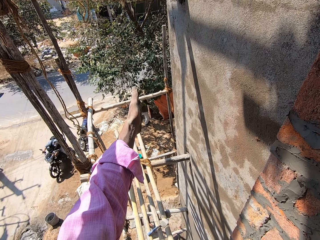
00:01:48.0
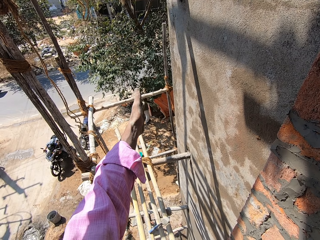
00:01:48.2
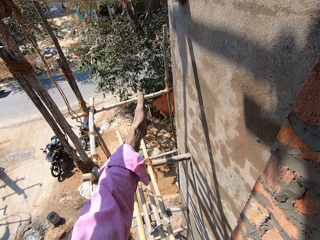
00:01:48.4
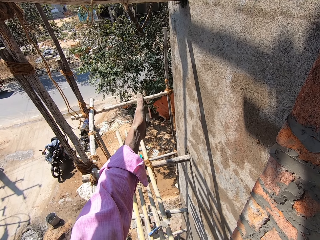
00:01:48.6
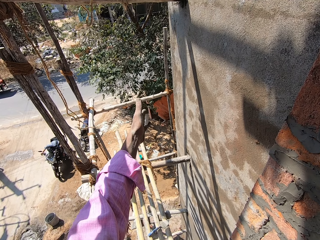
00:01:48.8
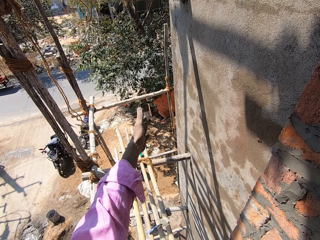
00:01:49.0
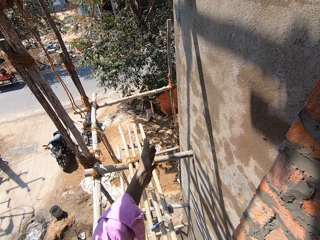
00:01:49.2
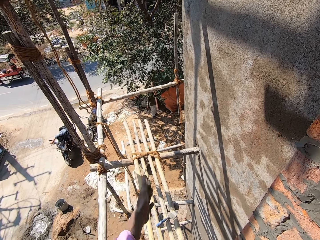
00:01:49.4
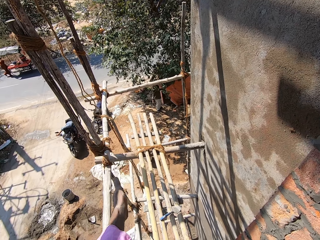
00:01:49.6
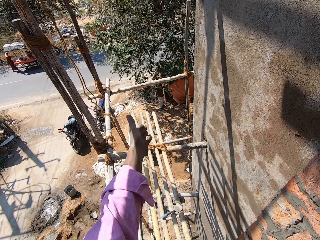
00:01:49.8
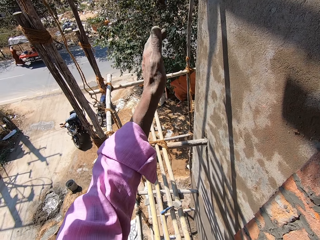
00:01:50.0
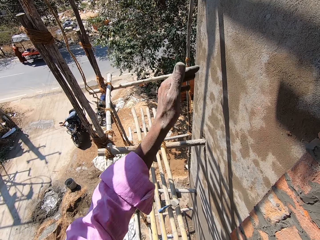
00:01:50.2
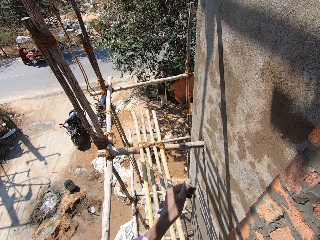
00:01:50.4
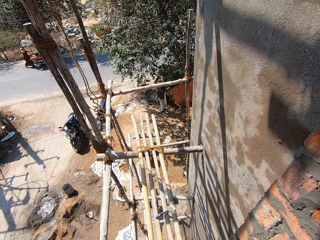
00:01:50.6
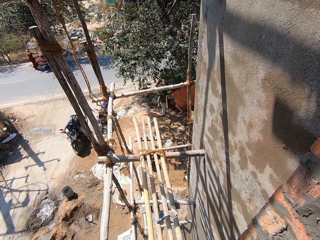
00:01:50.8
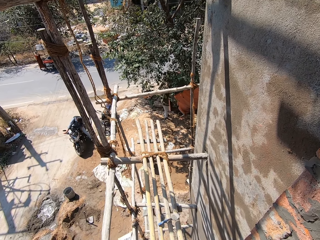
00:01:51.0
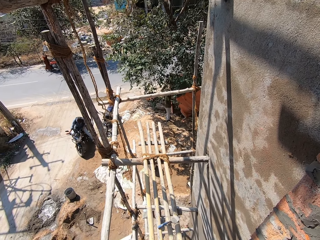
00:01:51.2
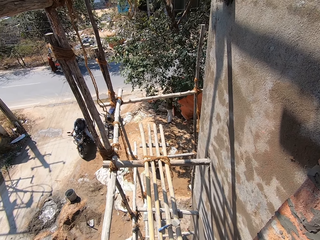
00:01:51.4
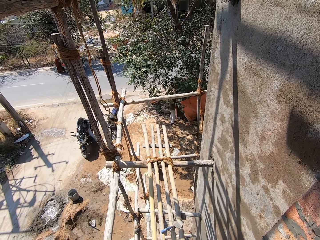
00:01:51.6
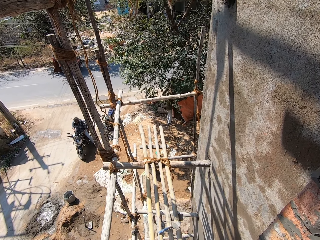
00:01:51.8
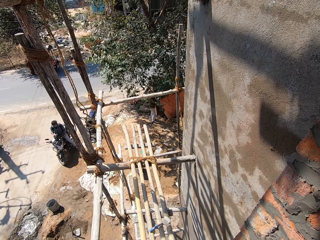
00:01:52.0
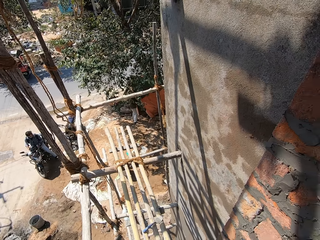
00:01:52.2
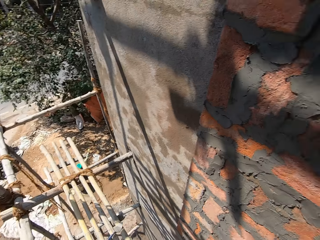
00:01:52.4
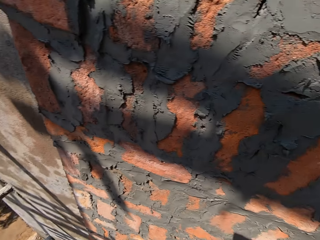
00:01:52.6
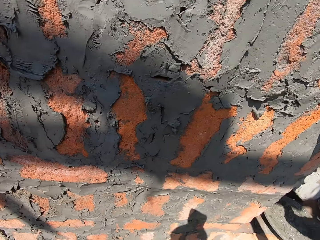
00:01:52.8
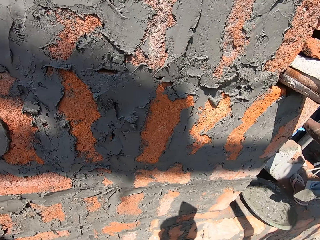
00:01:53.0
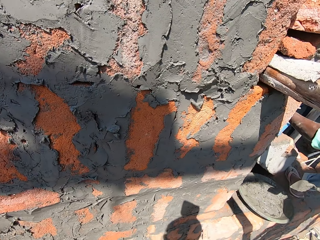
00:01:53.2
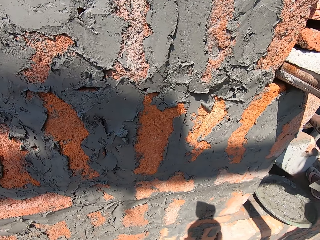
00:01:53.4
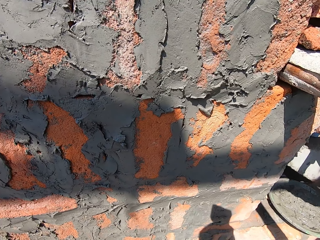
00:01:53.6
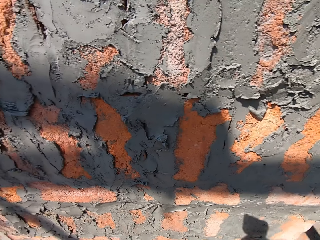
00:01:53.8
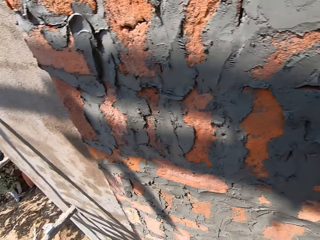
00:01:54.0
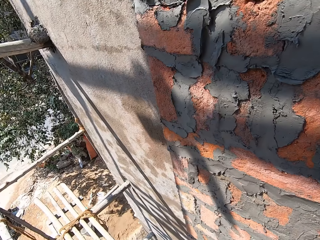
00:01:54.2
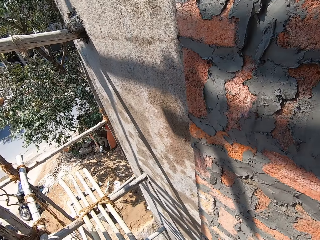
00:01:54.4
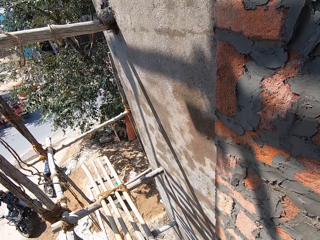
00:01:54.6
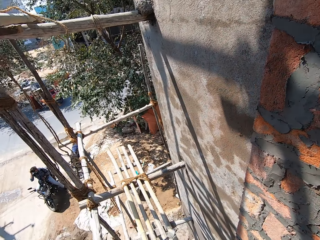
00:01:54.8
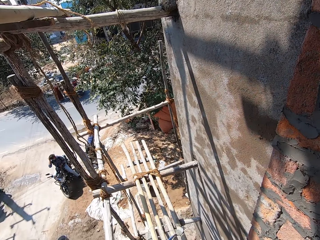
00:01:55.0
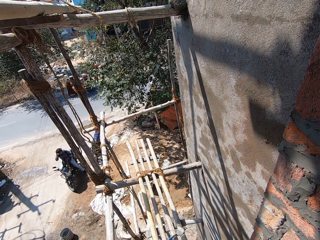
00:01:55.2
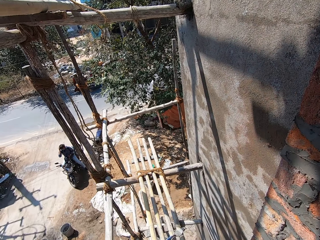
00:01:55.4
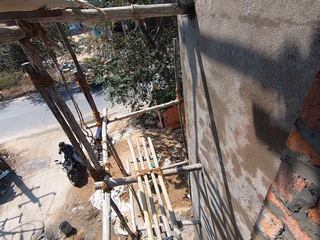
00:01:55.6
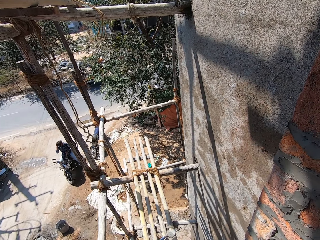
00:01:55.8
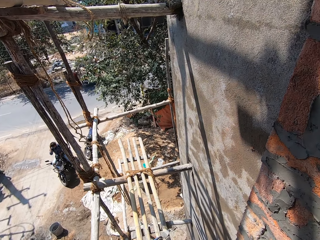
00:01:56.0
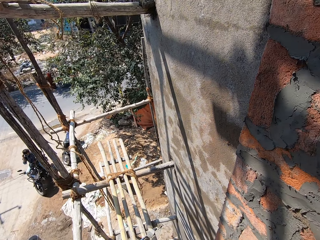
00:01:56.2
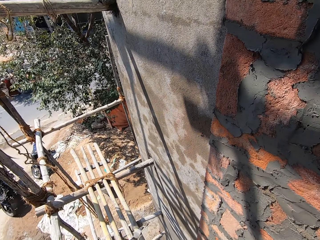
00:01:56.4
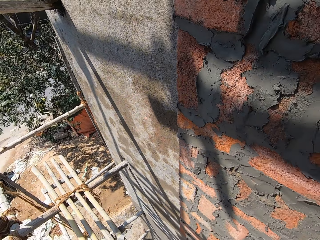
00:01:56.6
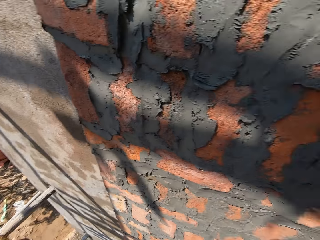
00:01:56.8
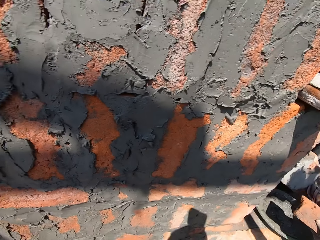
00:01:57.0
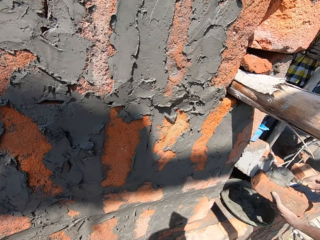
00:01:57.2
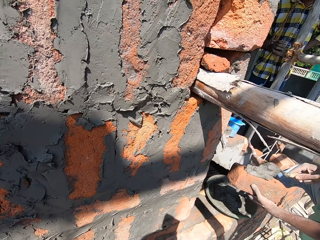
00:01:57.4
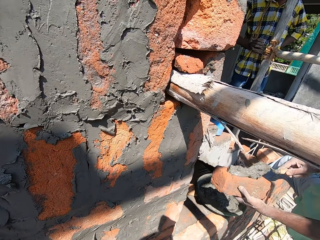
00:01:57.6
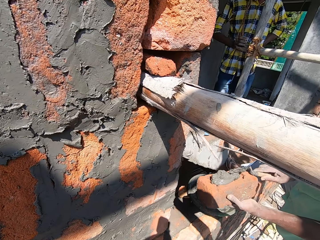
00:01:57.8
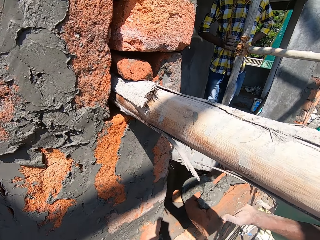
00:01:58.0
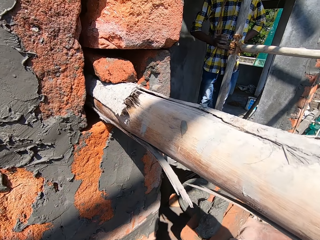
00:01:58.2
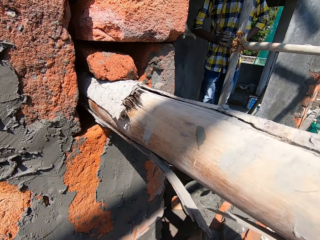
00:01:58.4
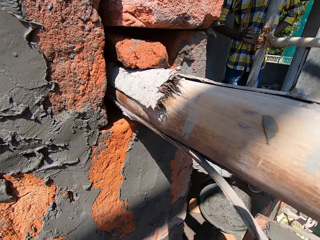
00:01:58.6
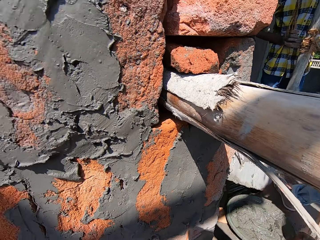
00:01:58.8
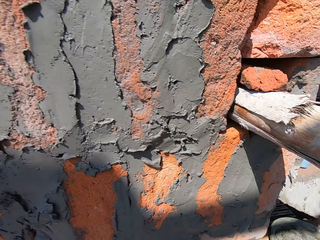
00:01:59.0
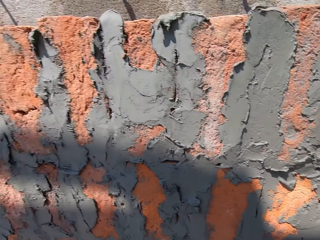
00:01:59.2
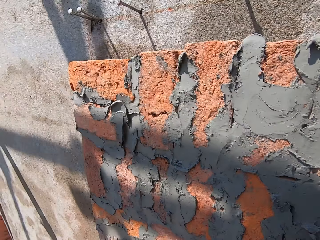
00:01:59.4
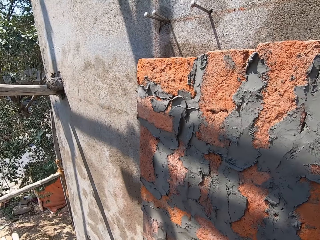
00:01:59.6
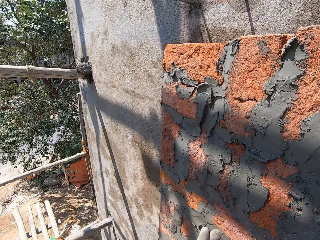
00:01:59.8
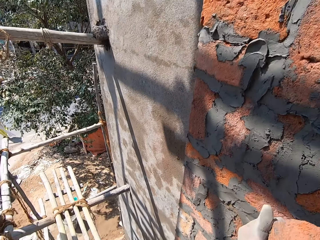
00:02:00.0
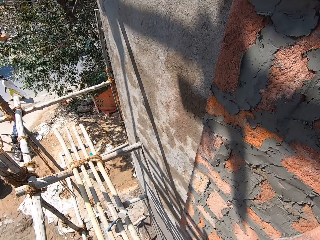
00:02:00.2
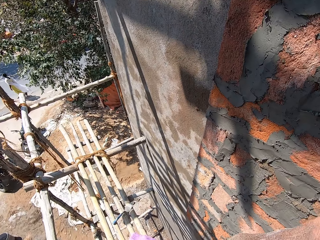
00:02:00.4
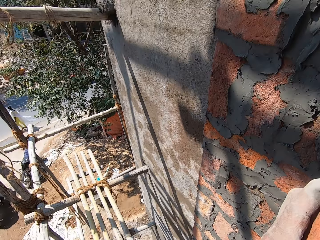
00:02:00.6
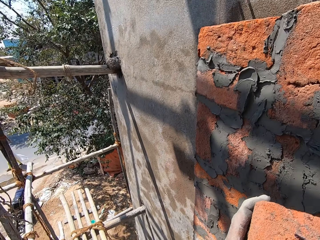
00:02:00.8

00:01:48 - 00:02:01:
A man adjusts something. The camera wearer looks aside. Another man puts the cement on the fabric. The camera wearer looks aside.

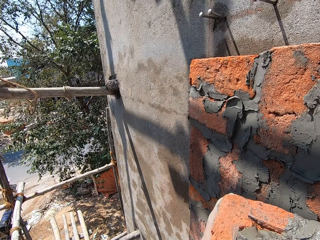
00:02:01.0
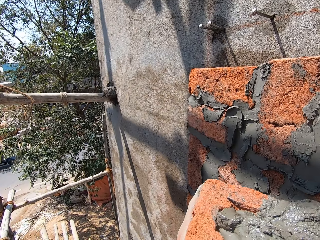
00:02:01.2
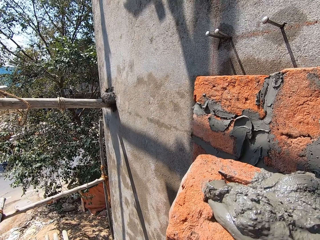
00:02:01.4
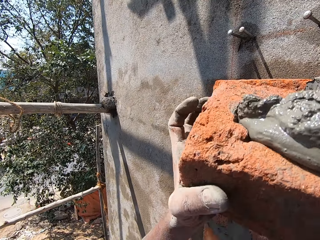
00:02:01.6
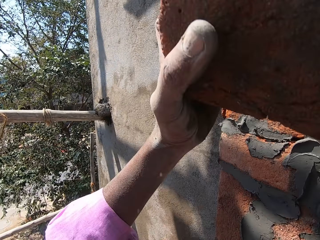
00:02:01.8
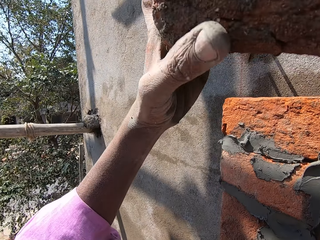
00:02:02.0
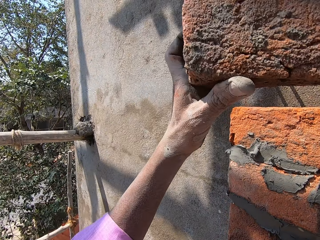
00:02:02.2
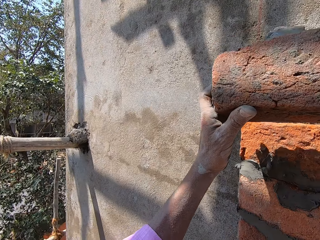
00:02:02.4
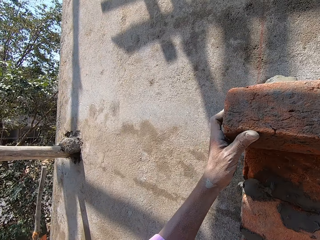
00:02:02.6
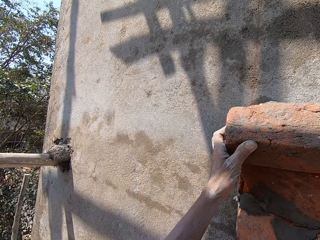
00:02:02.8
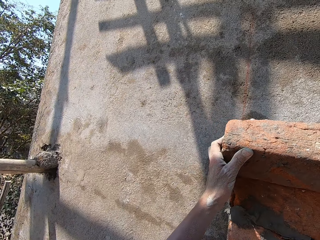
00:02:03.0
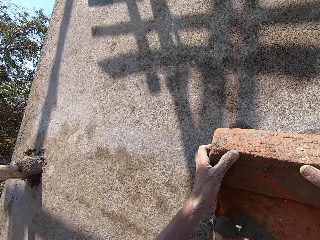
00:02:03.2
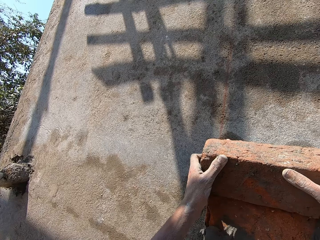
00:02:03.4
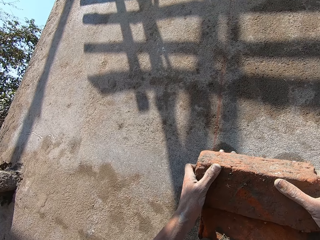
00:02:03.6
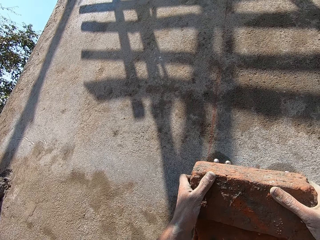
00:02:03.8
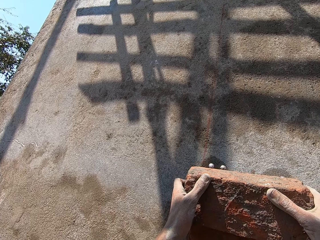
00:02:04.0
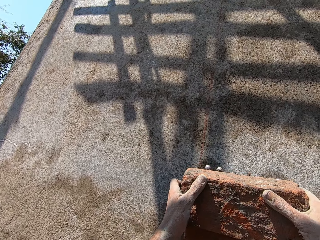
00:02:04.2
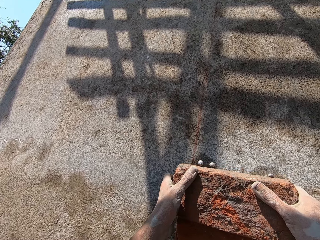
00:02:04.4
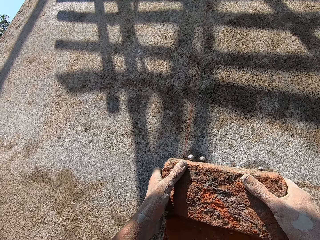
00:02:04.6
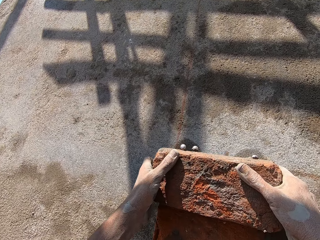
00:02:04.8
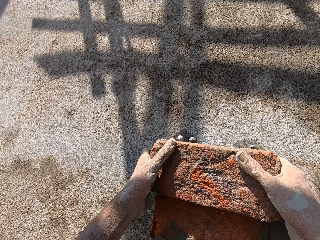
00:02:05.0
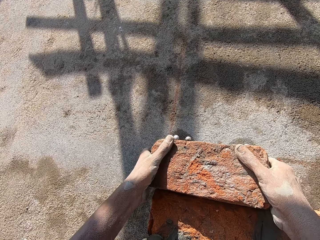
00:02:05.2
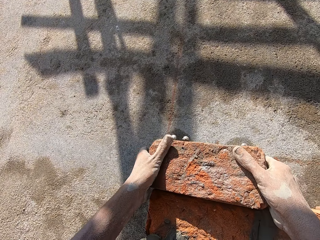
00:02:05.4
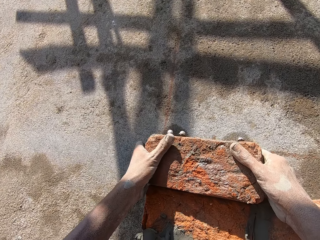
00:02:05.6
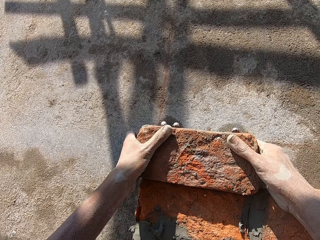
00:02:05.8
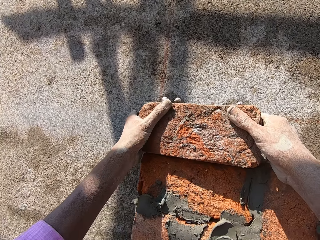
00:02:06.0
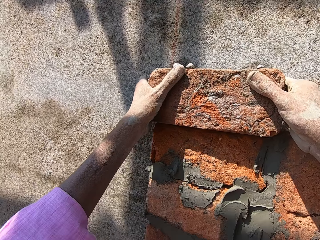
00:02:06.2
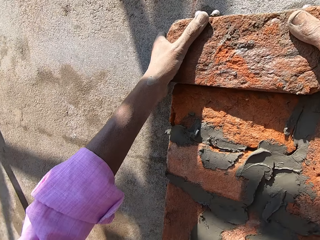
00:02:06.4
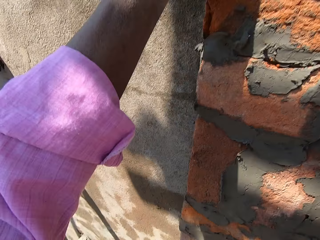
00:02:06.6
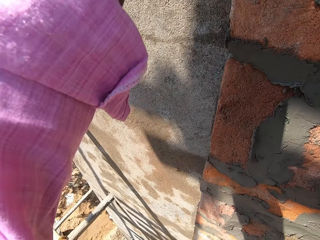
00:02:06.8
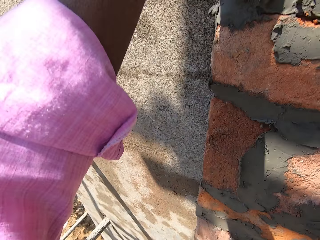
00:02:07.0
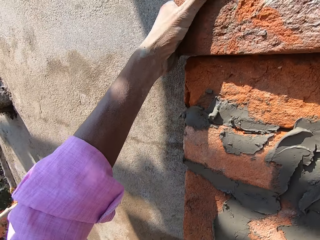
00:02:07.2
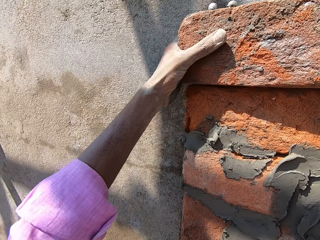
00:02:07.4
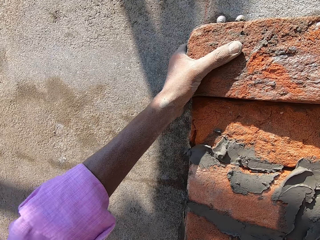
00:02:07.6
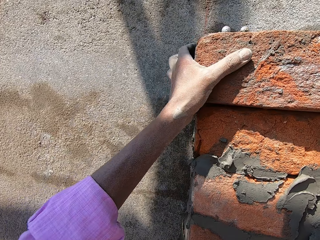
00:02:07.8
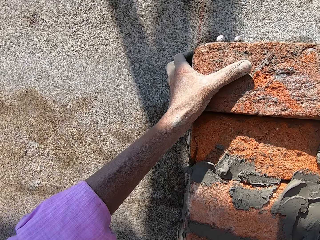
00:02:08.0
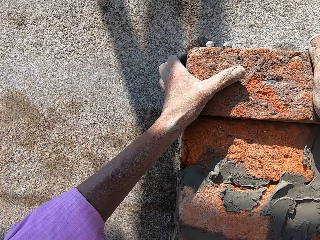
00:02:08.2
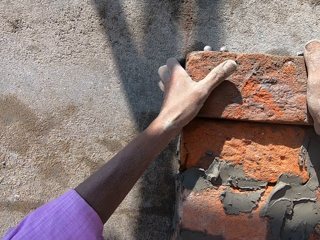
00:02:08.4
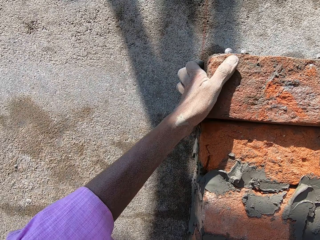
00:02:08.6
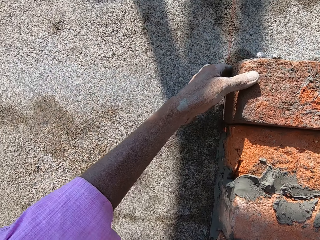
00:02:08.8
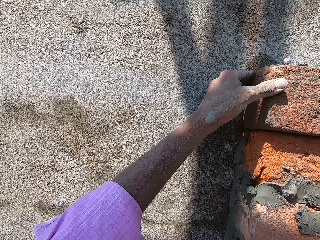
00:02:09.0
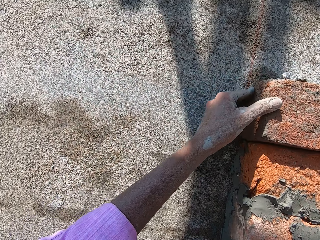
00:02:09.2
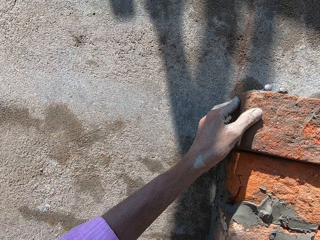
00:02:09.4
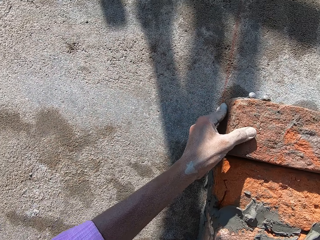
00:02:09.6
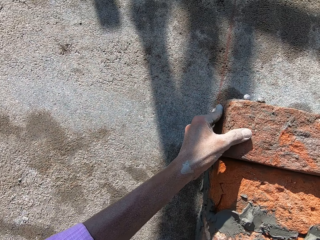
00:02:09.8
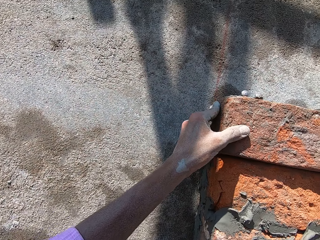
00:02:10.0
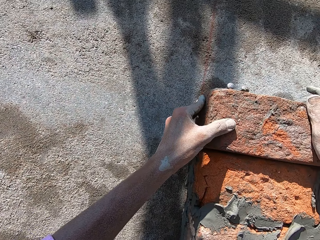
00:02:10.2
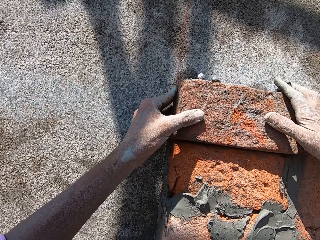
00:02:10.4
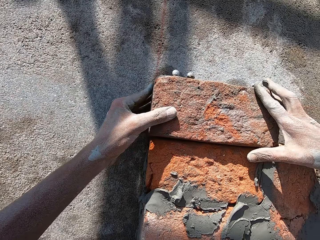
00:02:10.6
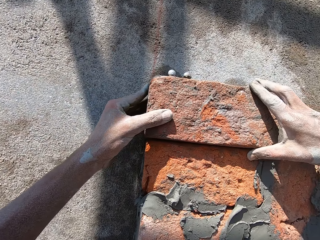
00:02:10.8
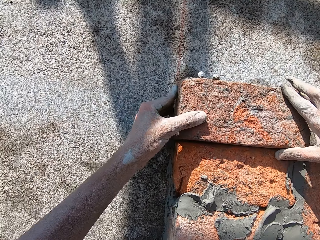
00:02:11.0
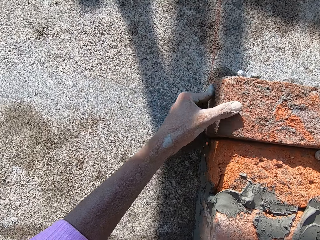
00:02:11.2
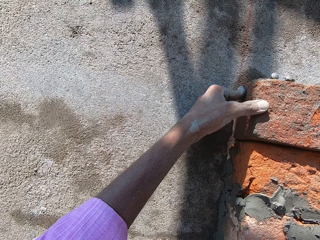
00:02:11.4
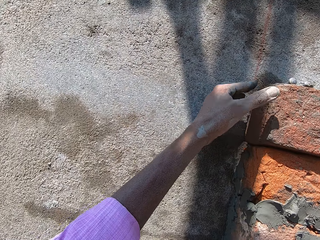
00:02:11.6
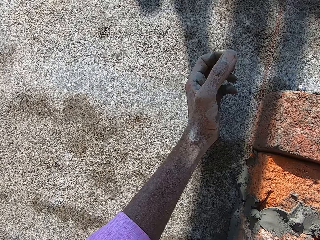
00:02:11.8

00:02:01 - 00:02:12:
The camera wearer holds a fabric and attaches the fabric to the wall. They put a brick on the wall.
